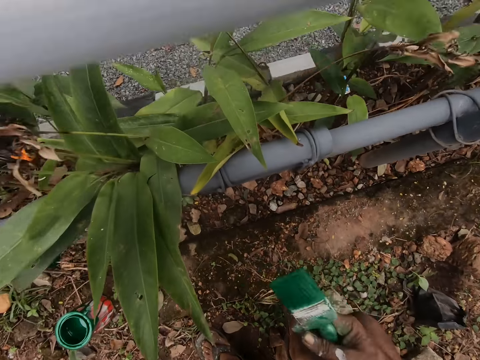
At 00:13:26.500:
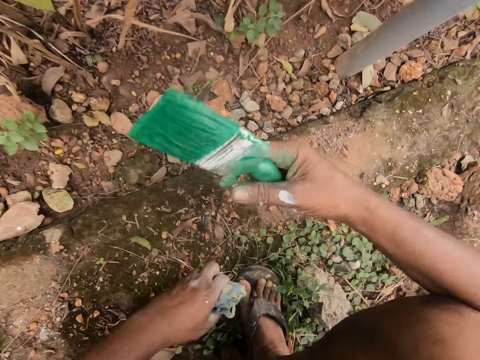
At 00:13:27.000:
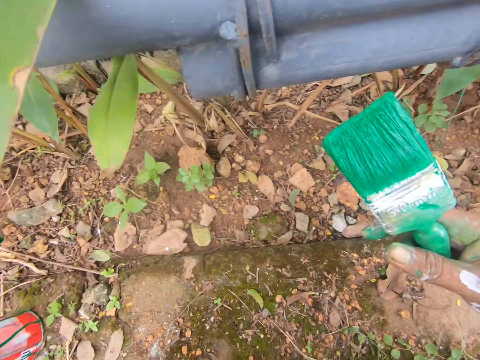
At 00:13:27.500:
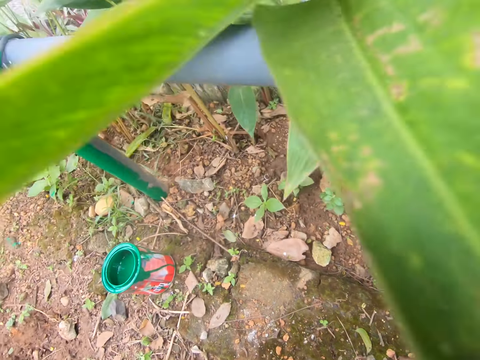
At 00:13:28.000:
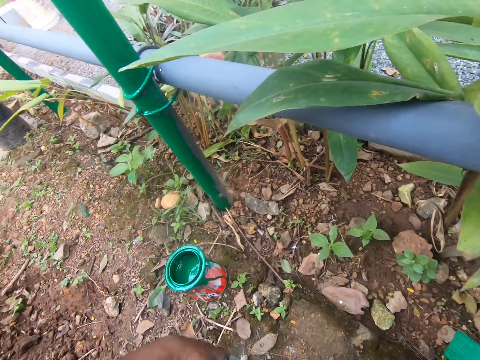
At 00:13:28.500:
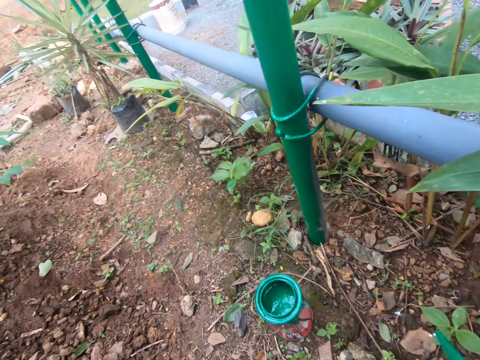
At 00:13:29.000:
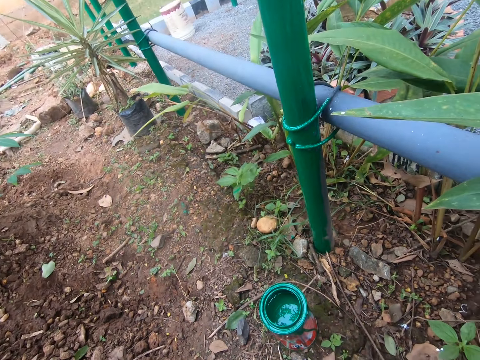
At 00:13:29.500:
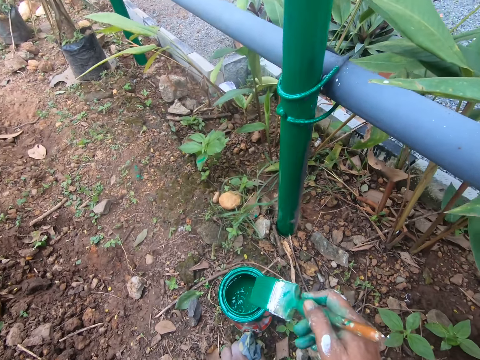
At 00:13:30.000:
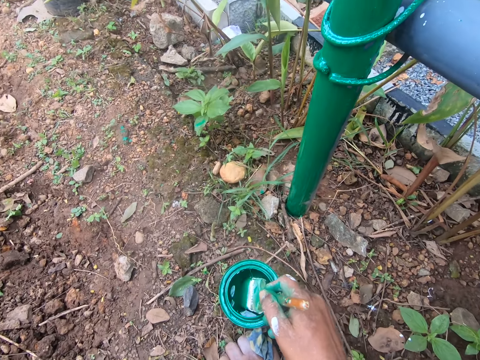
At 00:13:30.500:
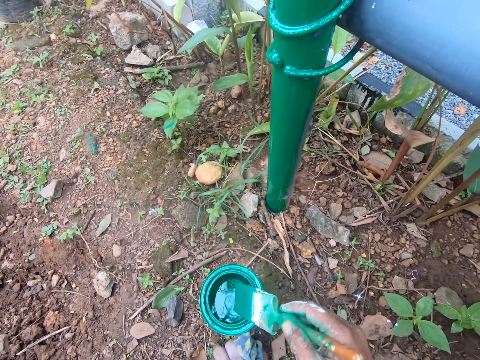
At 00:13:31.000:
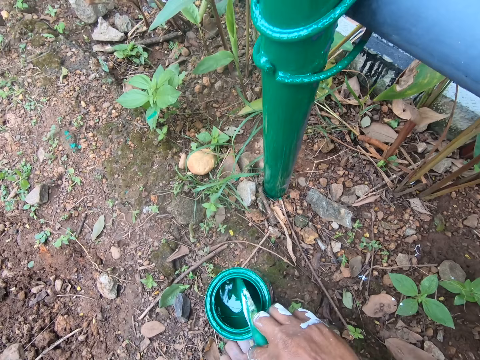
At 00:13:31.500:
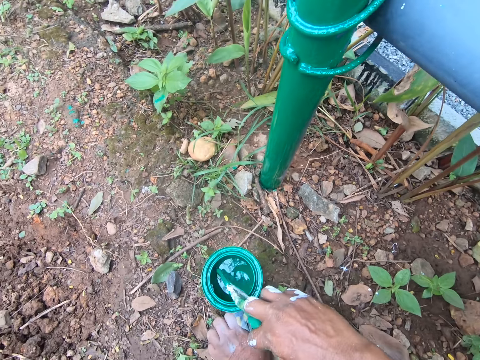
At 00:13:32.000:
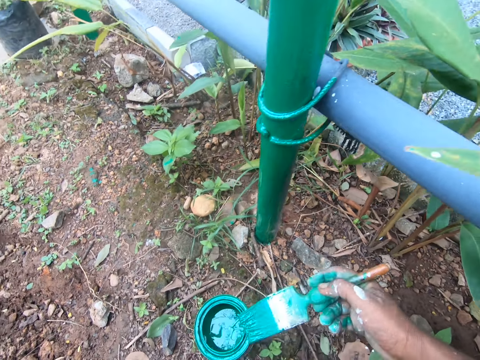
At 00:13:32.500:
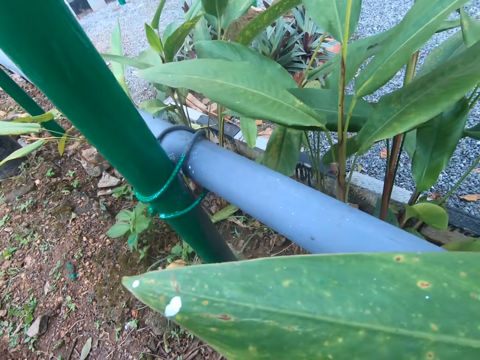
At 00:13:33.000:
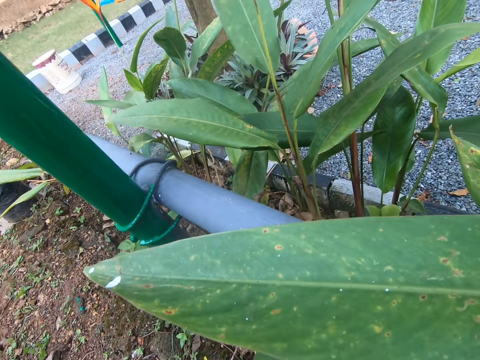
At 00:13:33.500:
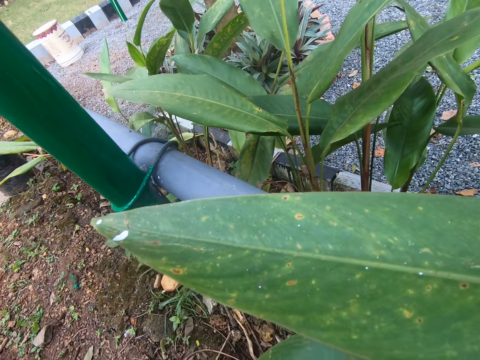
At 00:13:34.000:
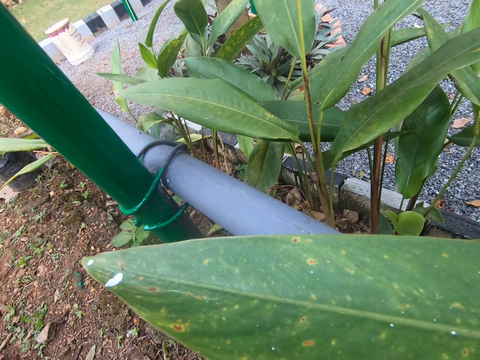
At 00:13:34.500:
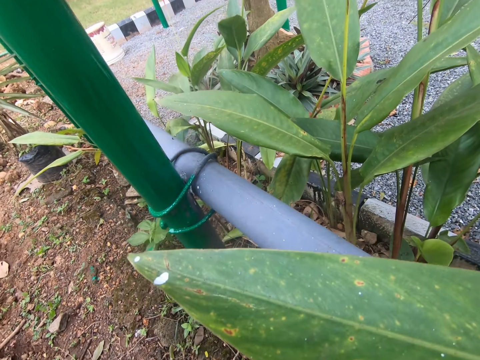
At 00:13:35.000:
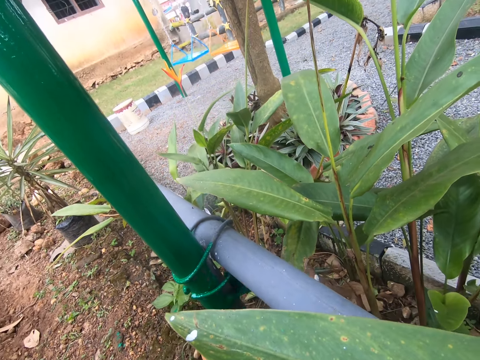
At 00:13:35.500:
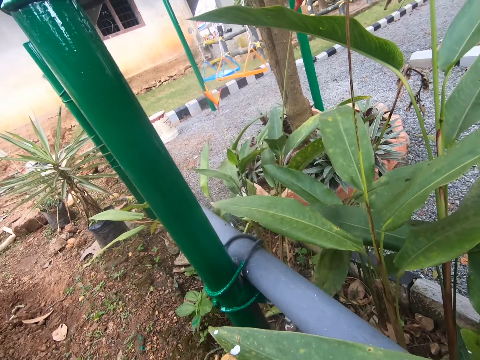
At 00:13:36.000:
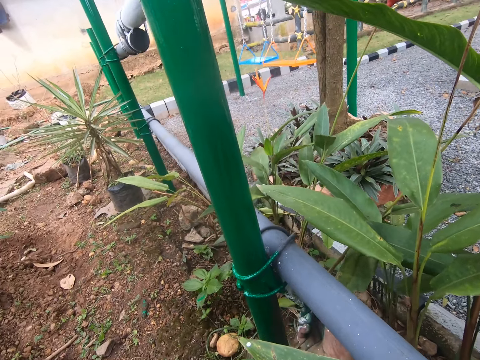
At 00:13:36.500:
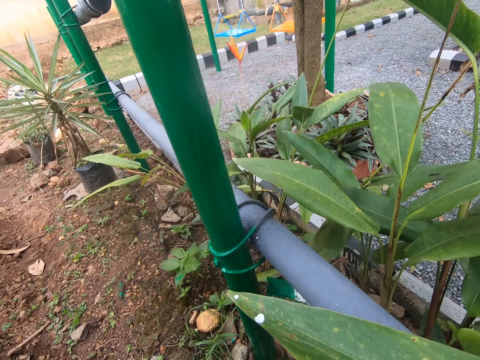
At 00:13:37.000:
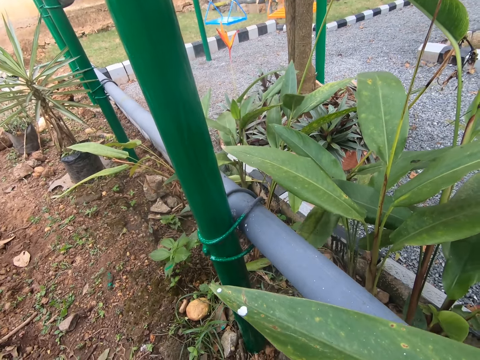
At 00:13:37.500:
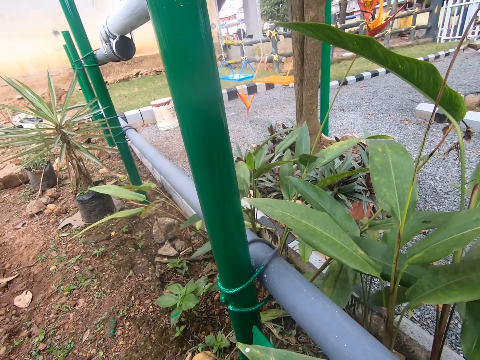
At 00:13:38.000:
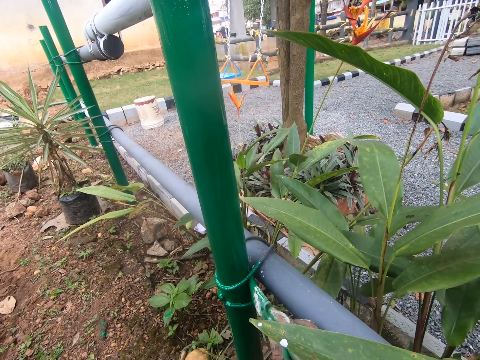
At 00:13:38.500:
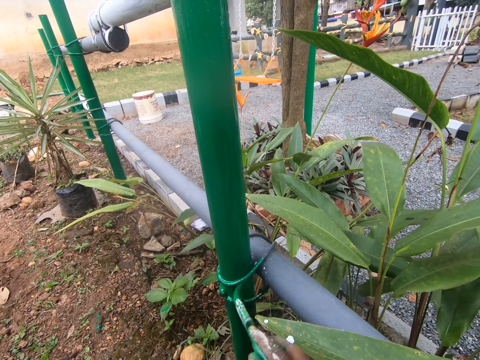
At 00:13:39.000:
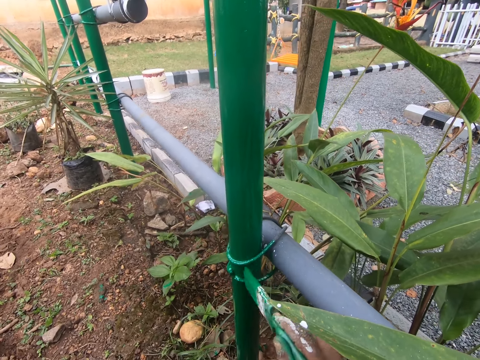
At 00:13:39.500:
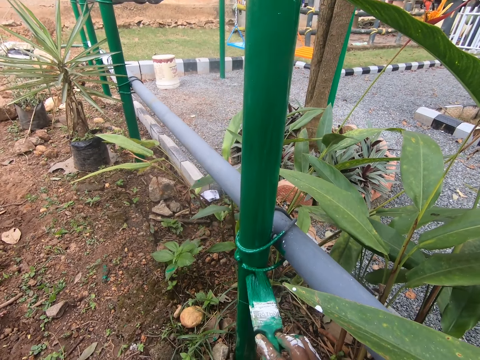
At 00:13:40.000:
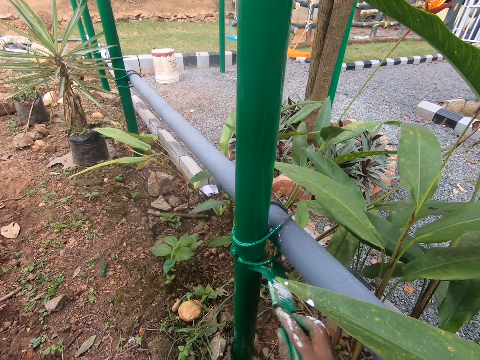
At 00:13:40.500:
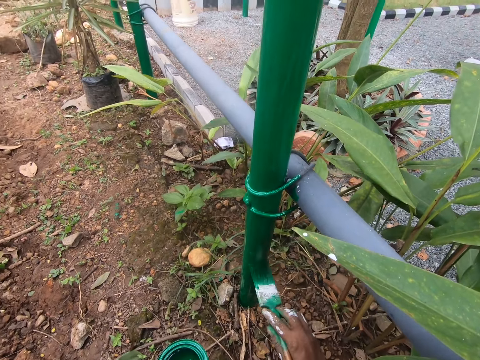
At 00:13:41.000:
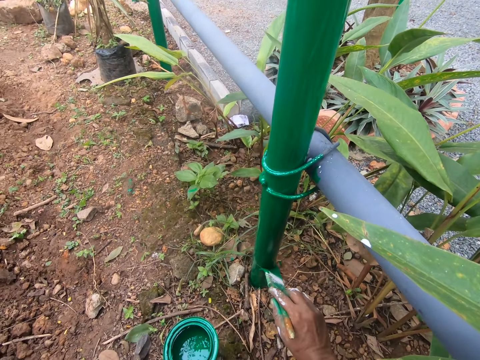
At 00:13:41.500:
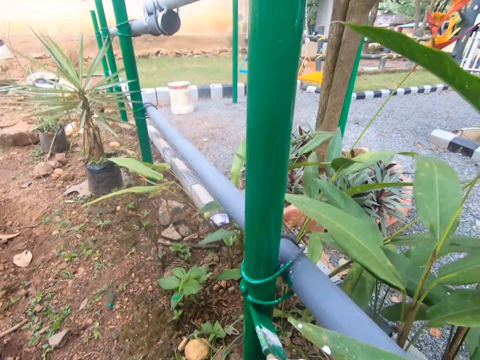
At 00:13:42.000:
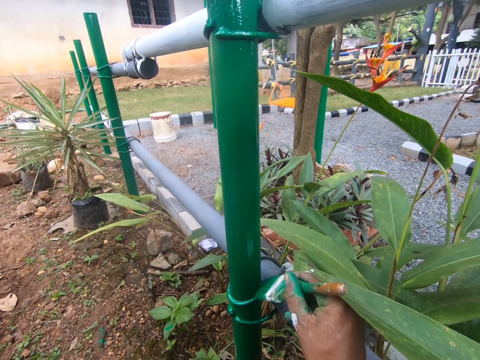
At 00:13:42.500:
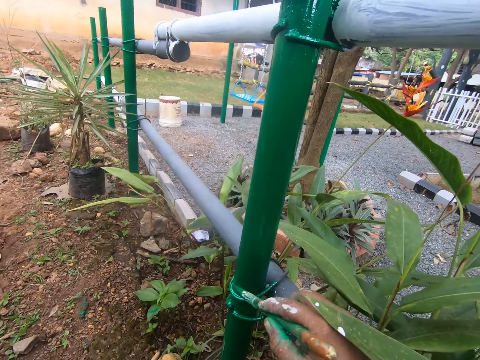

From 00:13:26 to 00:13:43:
The camera wearer bends down. They dip the paintbrush in the paint. They stare at the fence. They paint the fence post with the paint brush.

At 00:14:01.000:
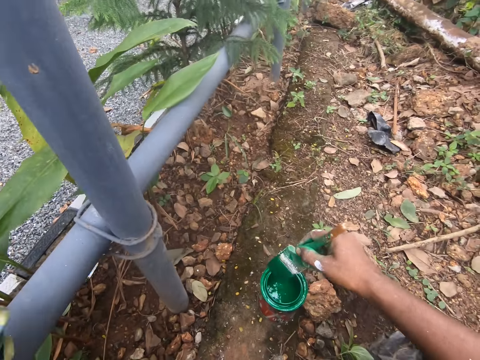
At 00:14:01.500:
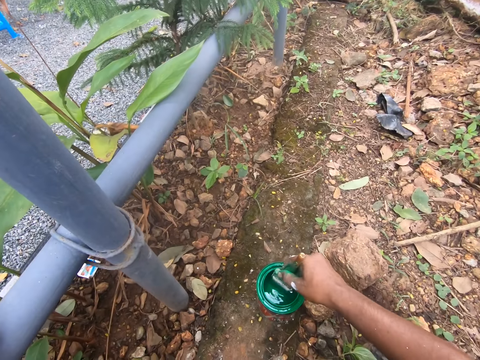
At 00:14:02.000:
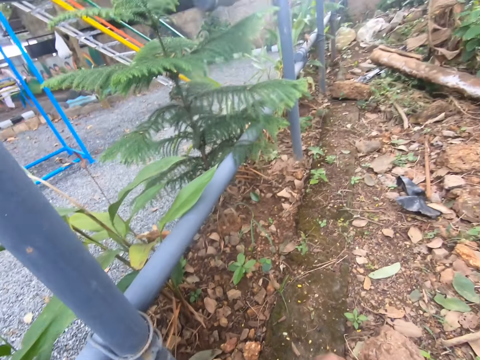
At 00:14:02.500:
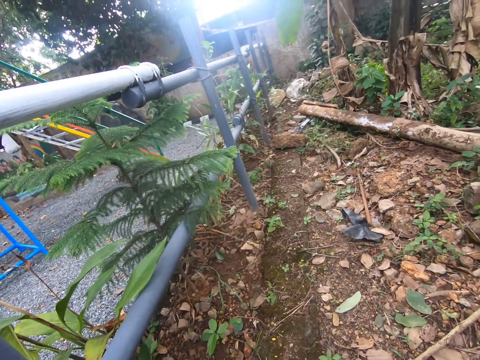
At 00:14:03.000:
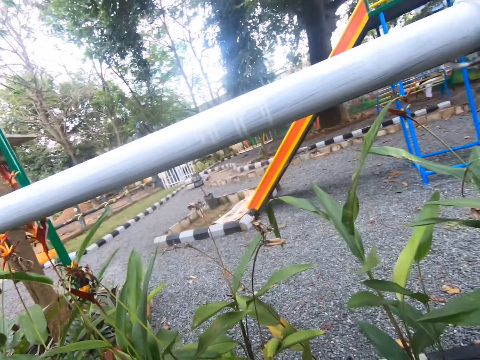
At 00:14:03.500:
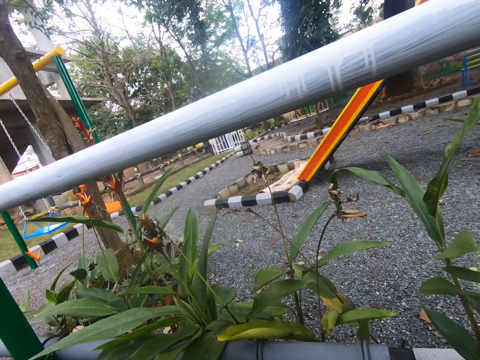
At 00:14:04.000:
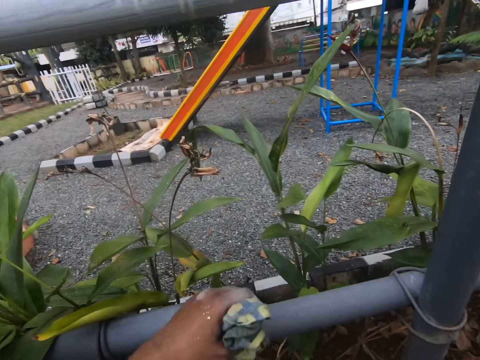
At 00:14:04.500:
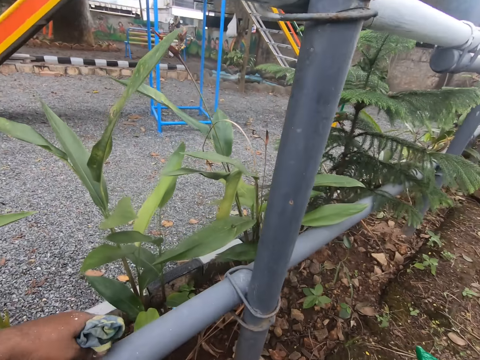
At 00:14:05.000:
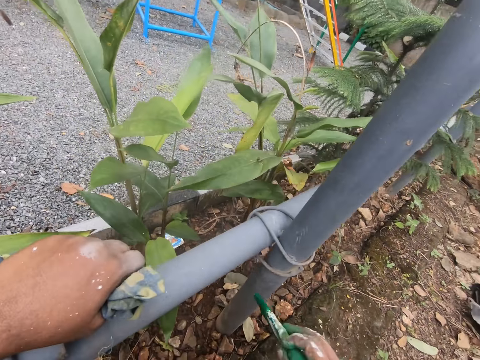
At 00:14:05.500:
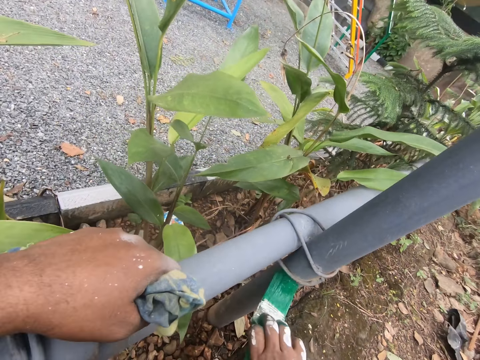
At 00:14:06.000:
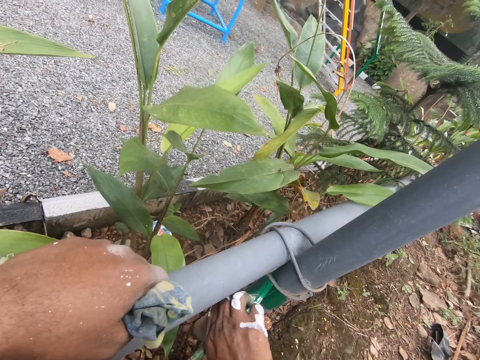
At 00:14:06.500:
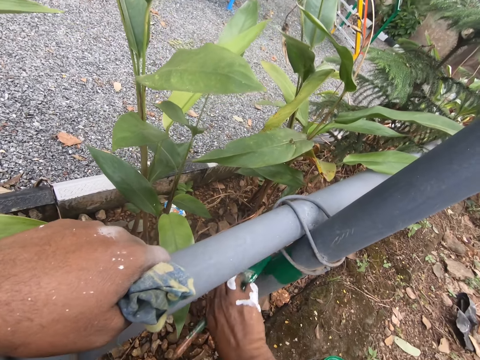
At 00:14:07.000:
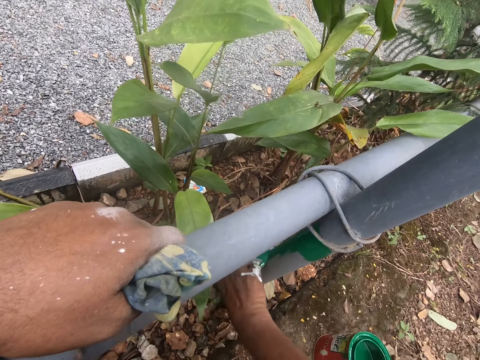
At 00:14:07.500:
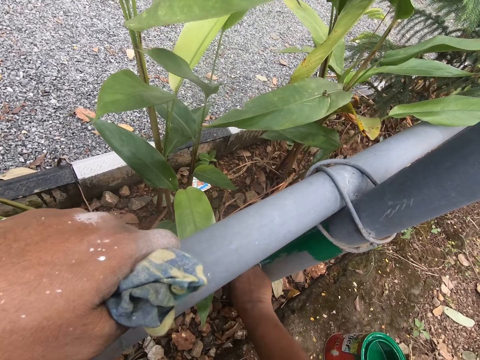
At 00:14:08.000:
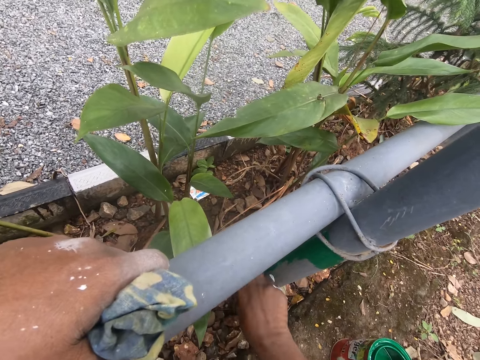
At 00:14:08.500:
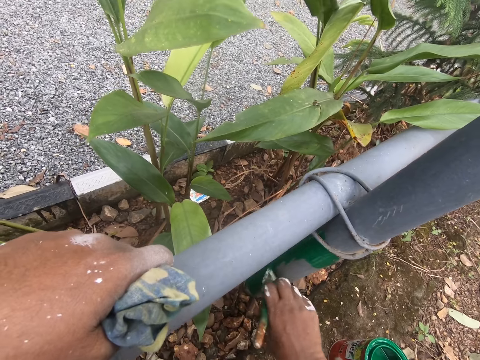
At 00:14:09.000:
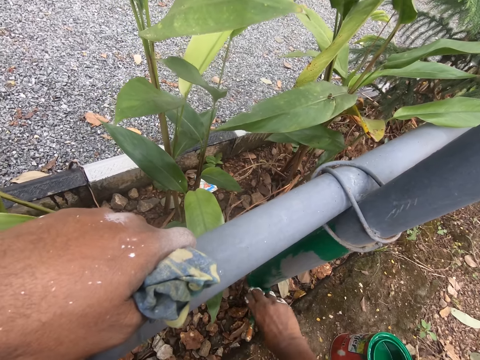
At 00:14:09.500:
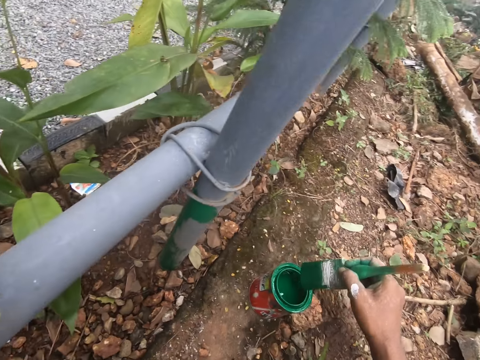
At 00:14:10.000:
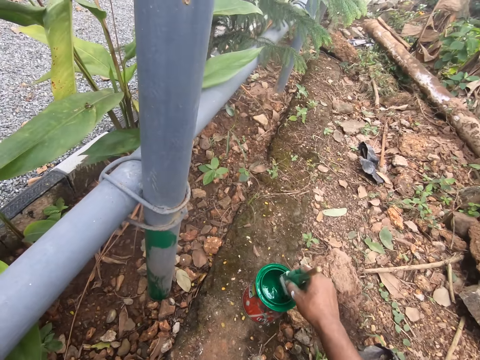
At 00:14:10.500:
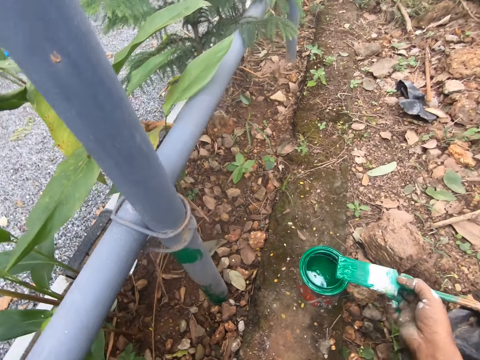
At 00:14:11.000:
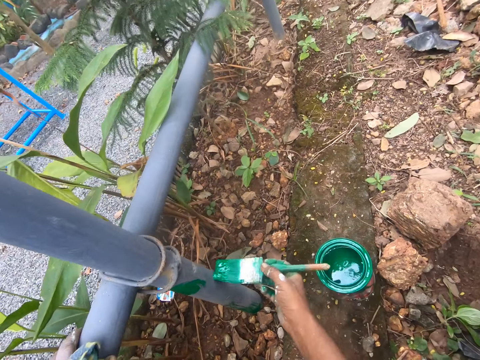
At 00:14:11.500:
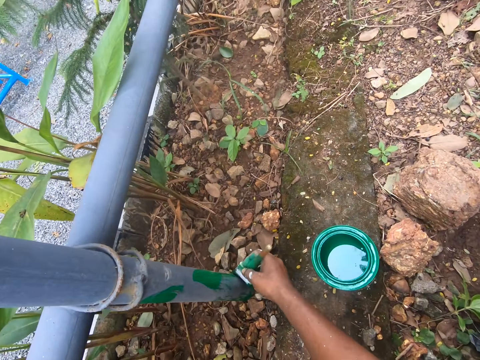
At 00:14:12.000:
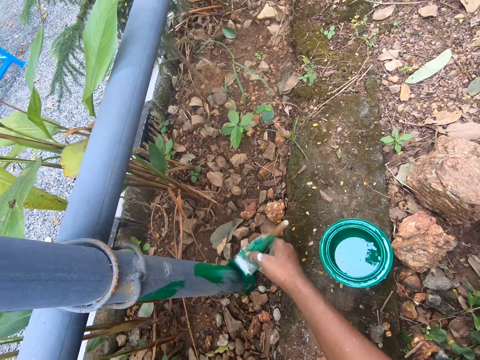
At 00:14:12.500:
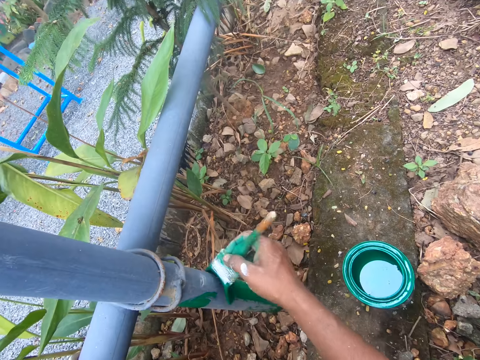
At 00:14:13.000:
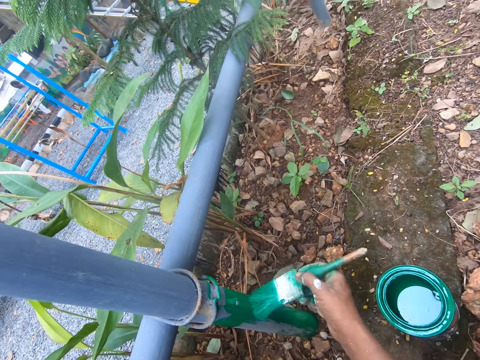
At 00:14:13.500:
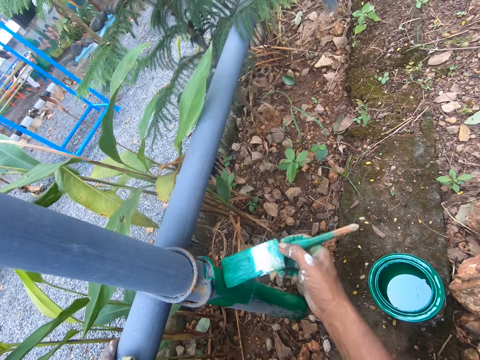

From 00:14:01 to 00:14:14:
The camera wearer dips the paintbrush in the paint bucket. They apply paint on the post. They dip the paintbrush in the paint bucket. They apply paint on the post.
